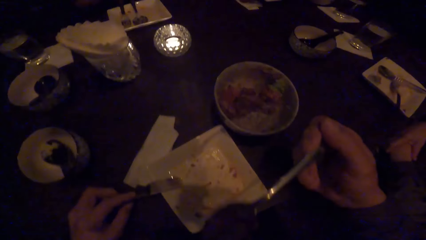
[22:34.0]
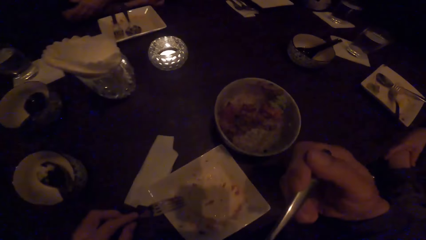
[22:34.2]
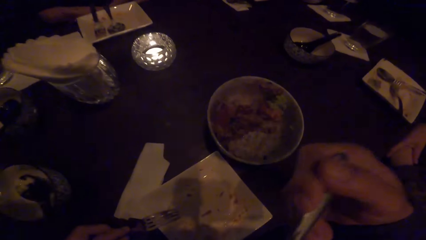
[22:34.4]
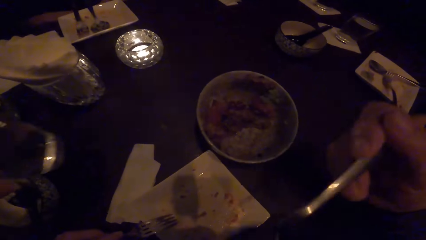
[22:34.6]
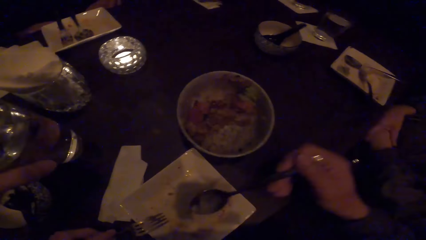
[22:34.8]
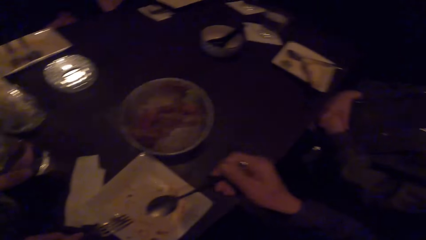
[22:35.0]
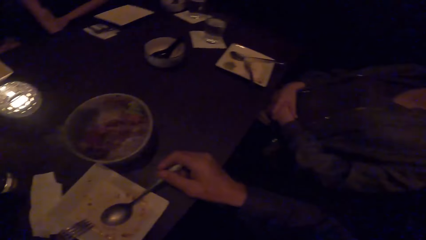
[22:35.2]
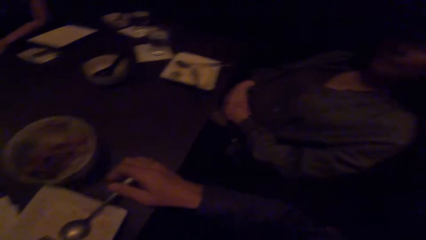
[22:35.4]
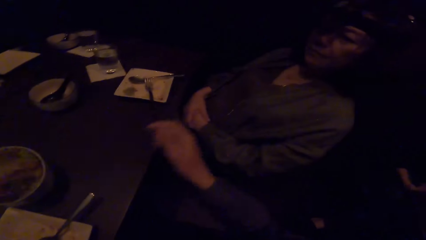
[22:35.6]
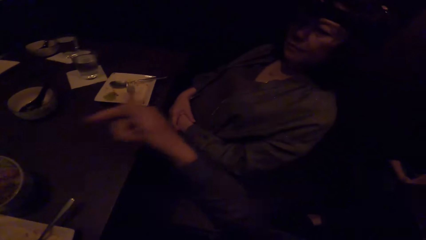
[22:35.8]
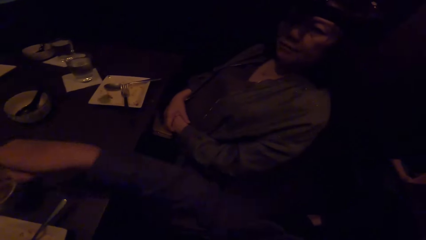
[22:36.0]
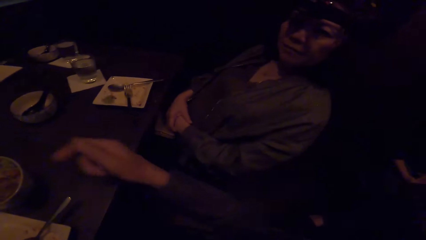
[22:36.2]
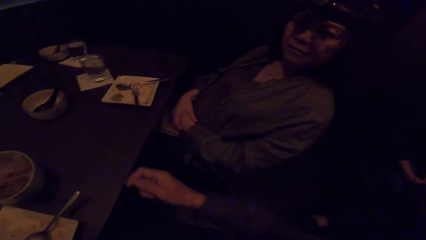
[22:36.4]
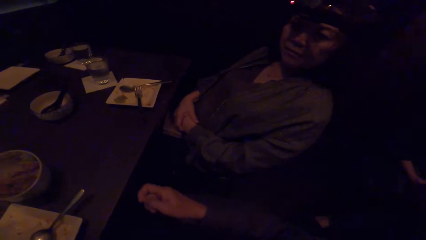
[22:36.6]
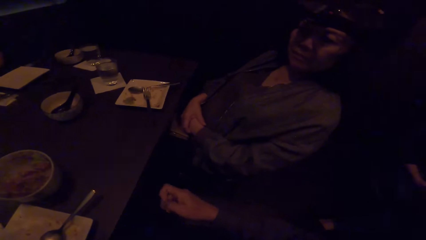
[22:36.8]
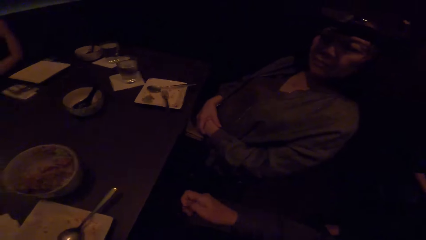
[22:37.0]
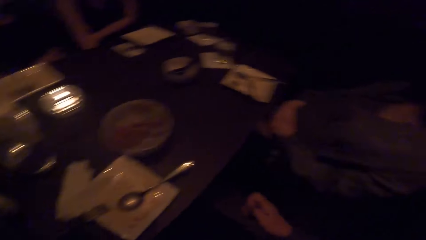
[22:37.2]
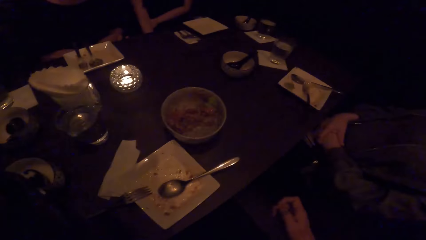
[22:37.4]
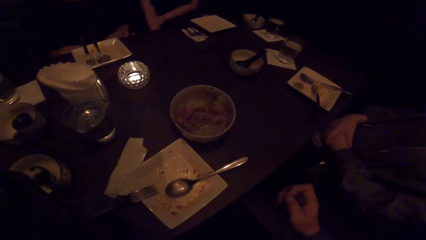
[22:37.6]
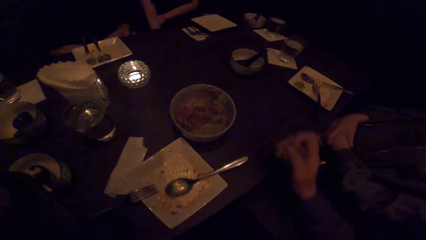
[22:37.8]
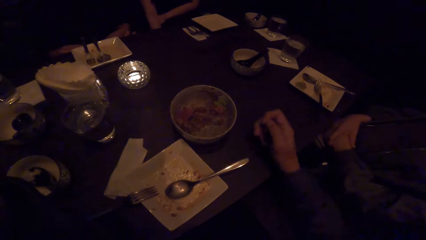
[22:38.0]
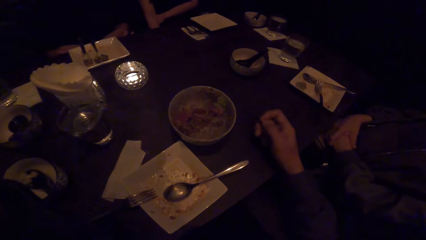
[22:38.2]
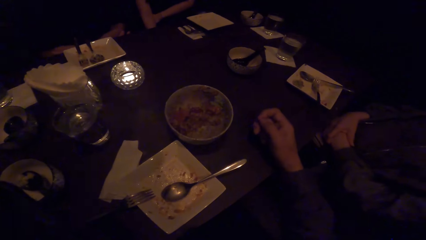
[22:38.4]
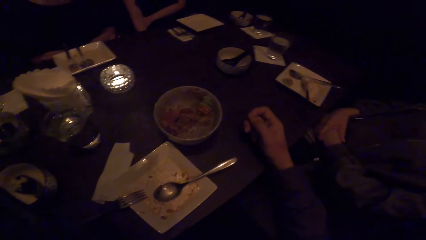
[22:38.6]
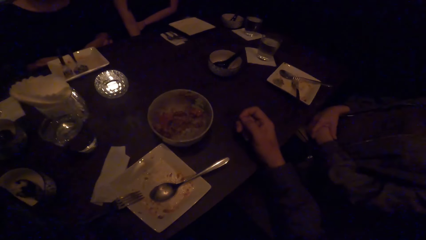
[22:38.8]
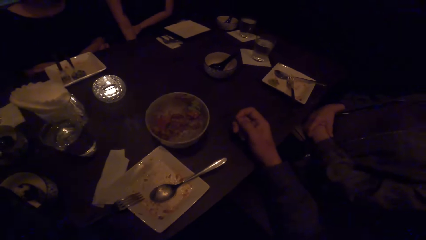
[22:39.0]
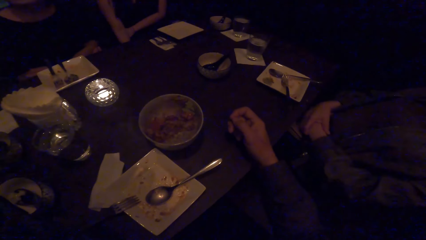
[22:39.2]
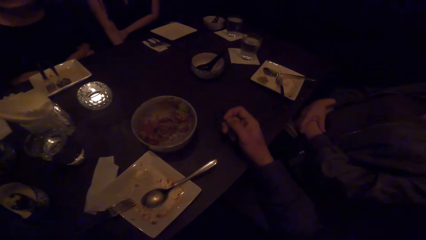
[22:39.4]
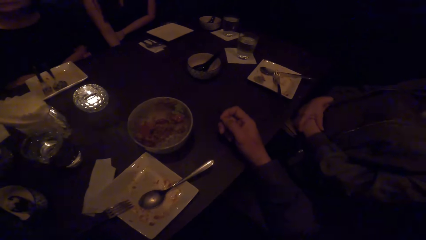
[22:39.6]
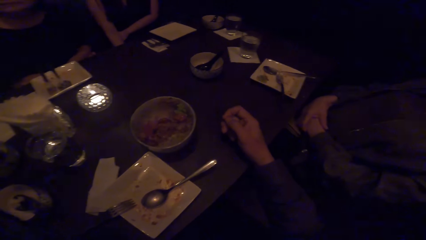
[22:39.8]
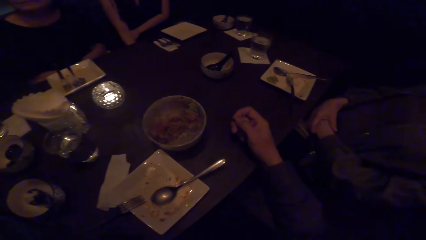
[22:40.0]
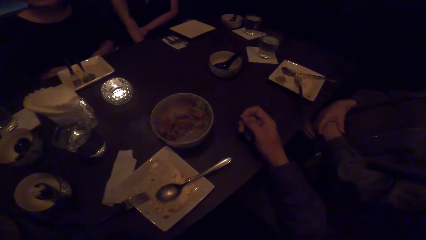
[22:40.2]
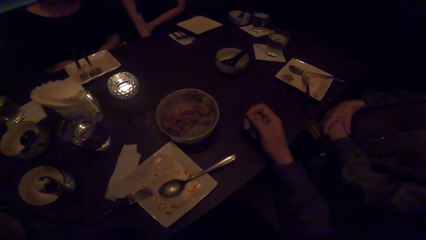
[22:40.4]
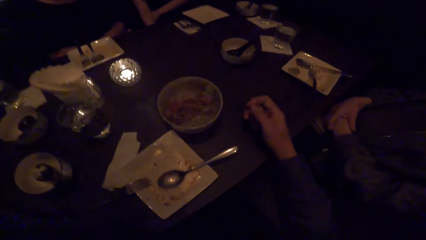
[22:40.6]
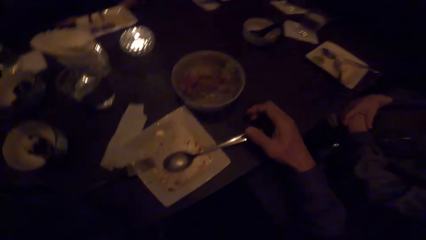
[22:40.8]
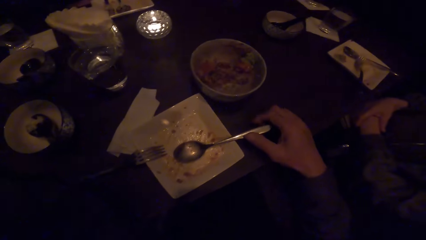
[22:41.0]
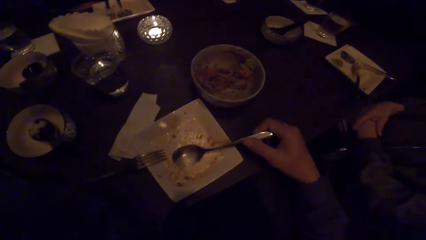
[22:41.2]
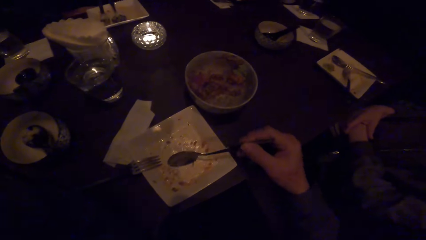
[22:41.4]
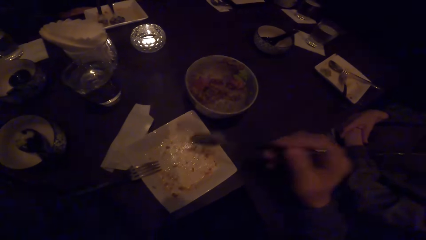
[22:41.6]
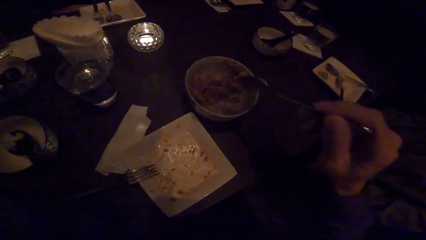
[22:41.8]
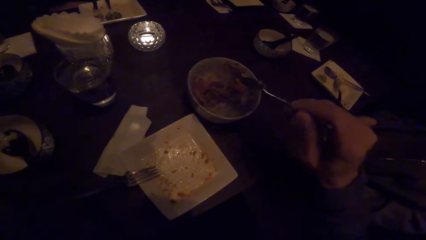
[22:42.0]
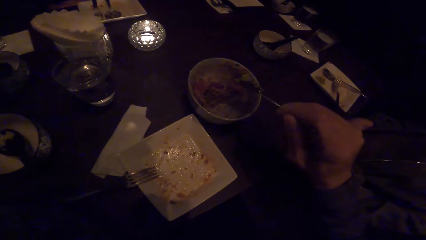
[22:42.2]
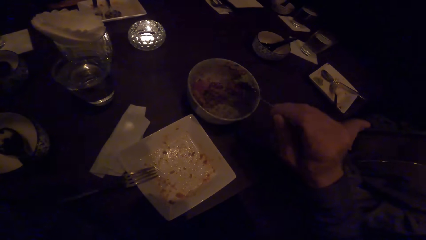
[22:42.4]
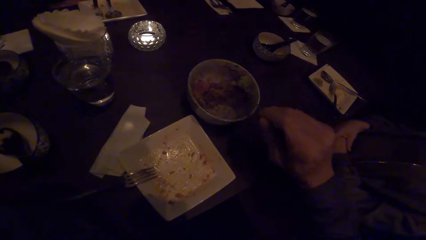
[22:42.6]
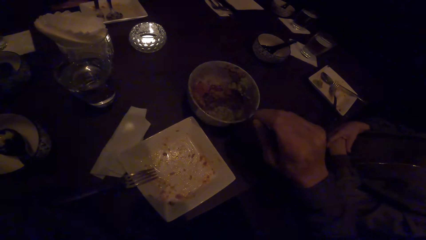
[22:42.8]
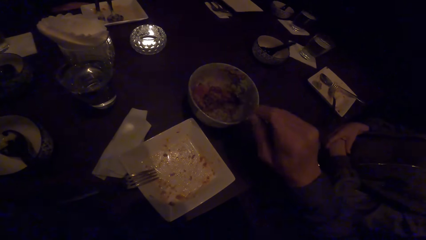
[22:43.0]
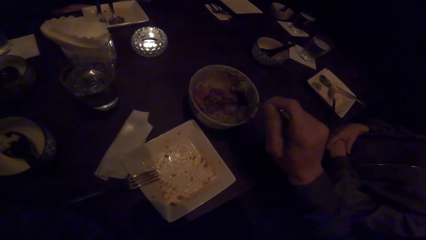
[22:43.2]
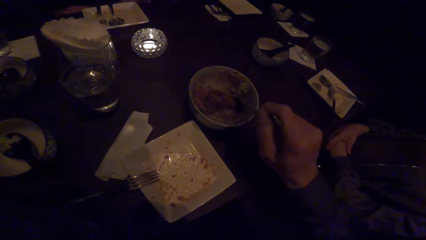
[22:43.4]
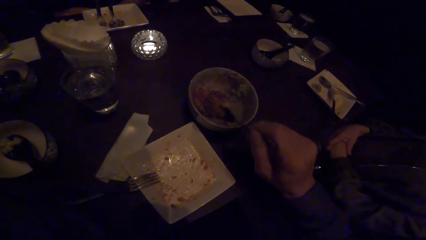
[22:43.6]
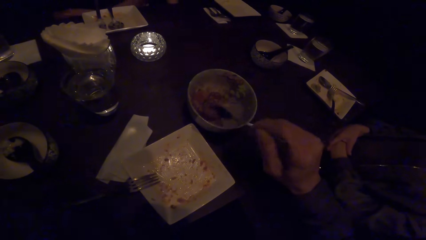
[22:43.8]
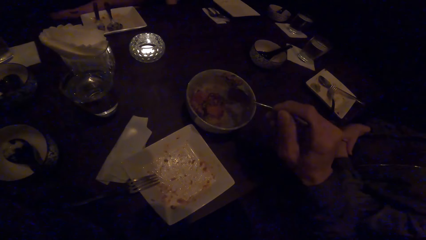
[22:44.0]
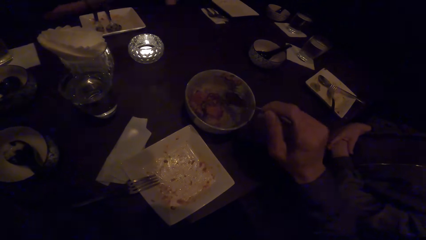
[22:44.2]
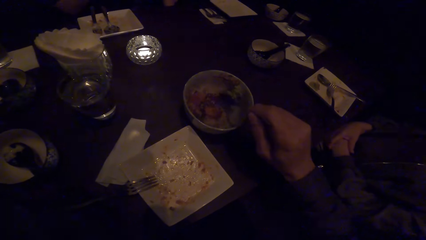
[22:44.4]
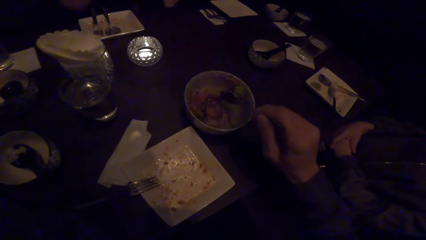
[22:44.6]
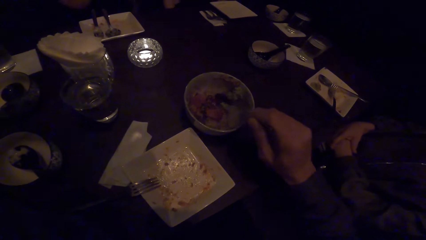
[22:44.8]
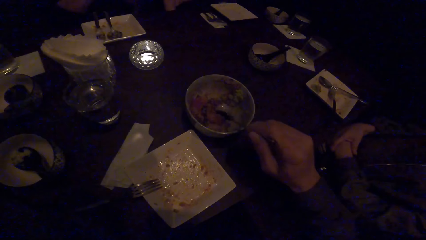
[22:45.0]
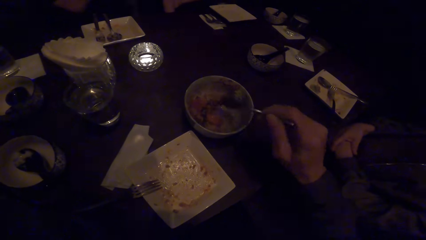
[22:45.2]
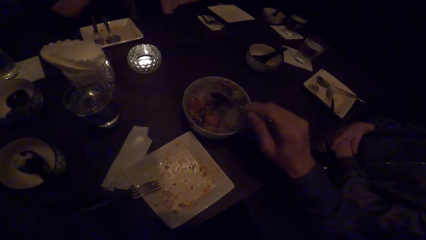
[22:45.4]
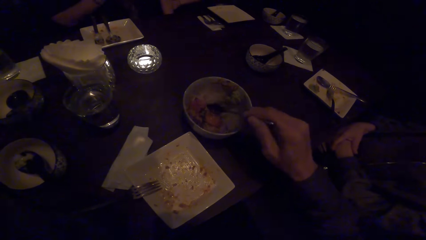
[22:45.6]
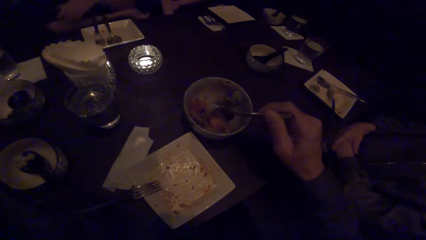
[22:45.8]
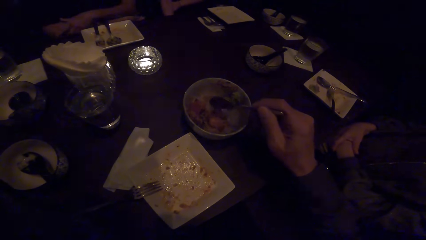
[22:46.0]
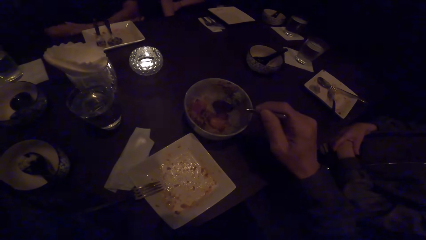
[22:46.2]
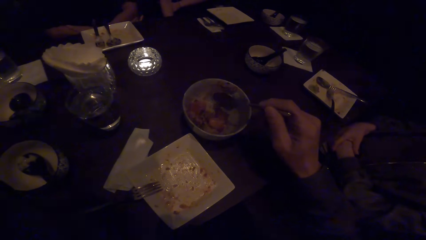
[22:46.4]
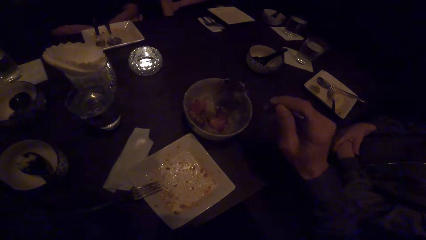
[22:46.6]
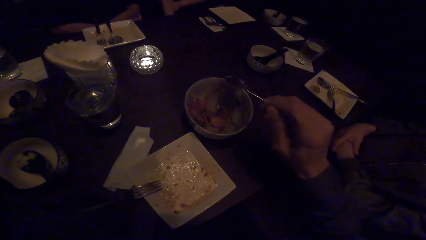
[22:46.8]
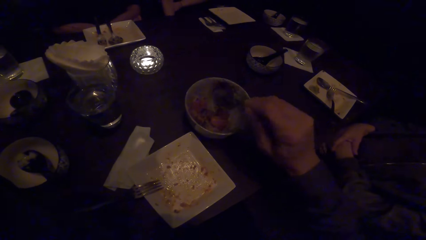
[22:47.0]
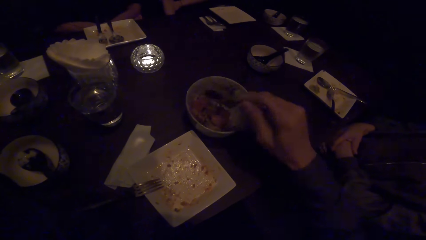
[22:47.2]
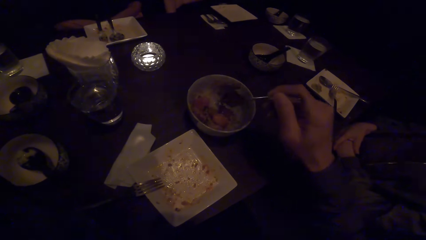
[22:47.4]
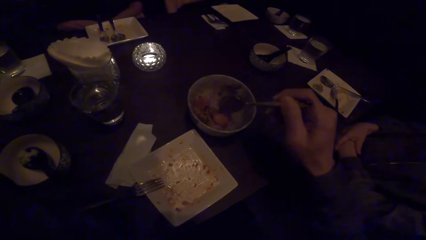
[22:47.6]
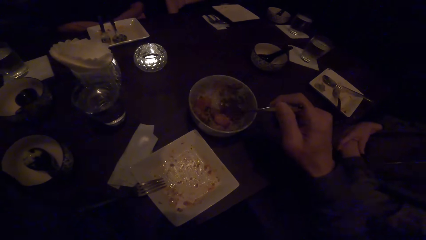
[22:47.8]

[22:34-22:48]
The camera wearer puts the food in the mouth. A man drops the glass of water. The camera wearer drops the spoon on the plate. He looks at a woman. The woman looks at the camera wearer. The camera wearer talks to the woman. He picks up the spoon with his right hand. He scoops the food with the spoon.

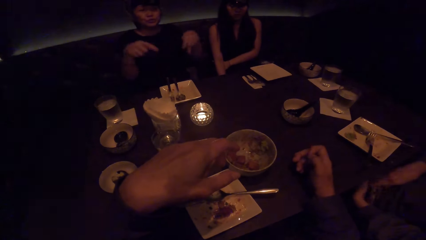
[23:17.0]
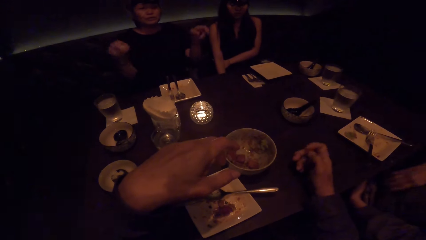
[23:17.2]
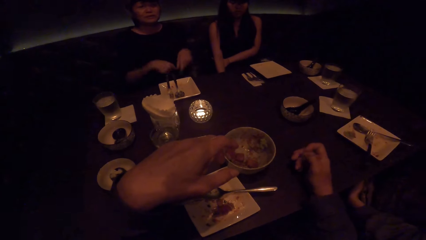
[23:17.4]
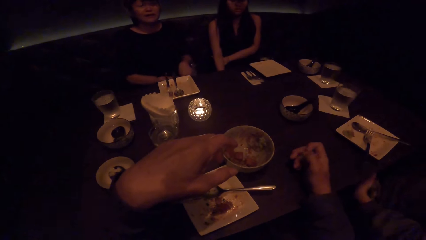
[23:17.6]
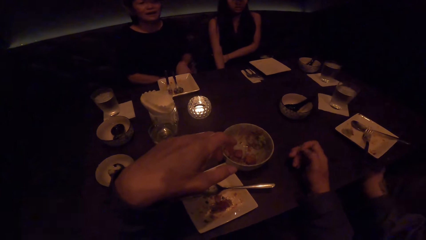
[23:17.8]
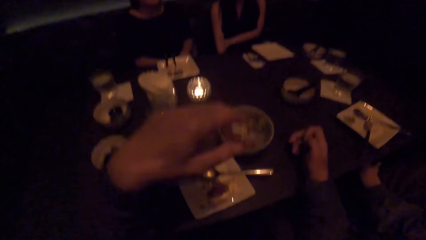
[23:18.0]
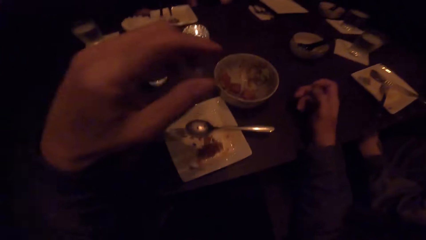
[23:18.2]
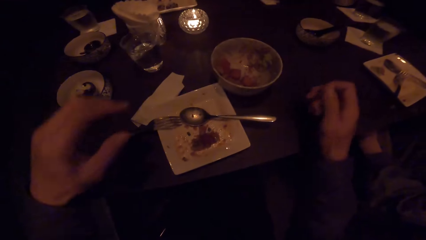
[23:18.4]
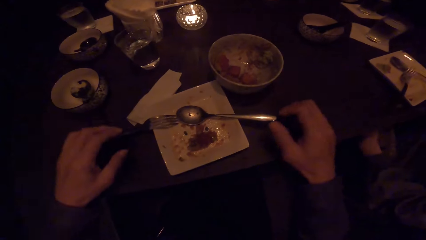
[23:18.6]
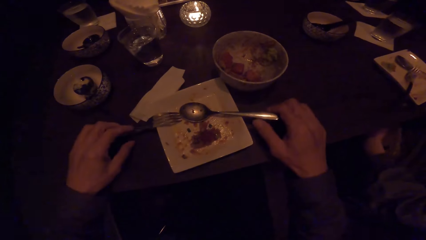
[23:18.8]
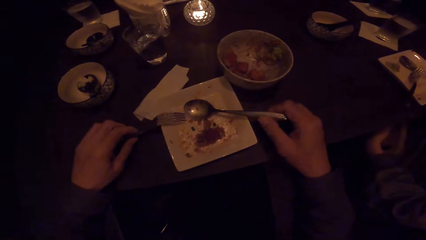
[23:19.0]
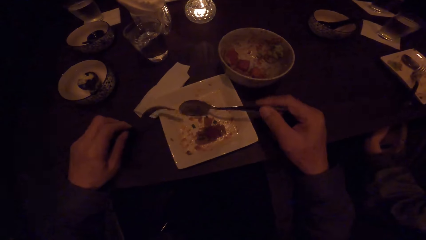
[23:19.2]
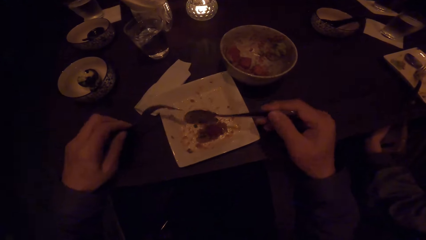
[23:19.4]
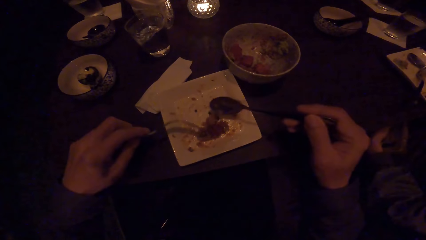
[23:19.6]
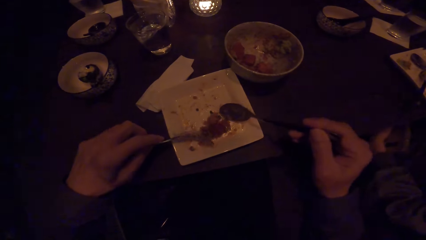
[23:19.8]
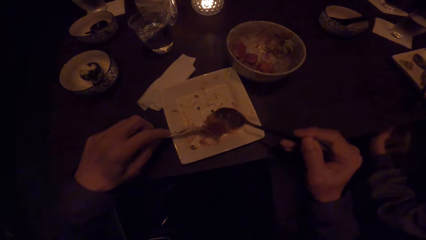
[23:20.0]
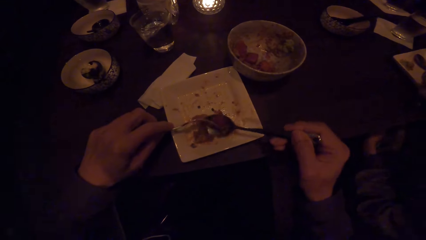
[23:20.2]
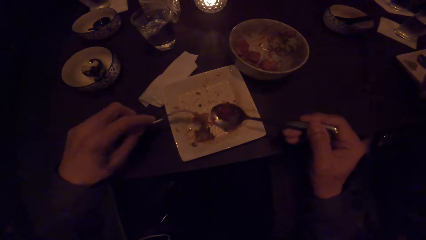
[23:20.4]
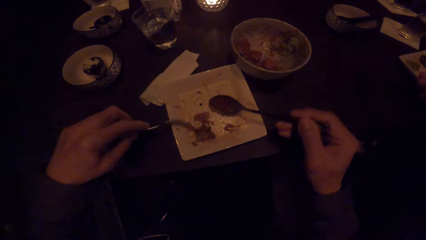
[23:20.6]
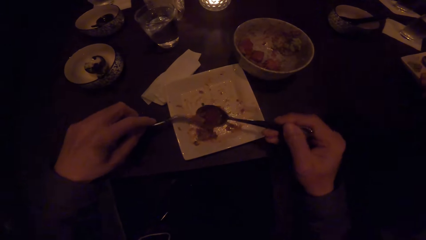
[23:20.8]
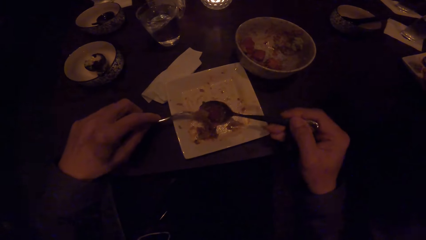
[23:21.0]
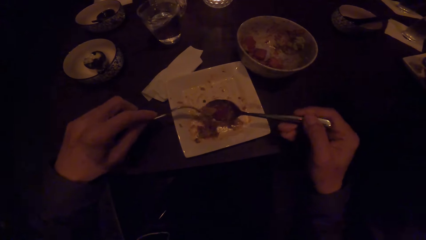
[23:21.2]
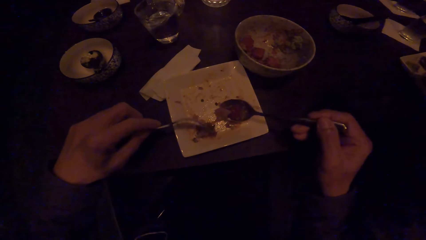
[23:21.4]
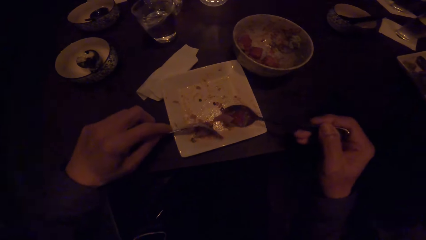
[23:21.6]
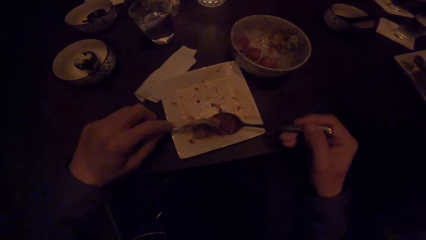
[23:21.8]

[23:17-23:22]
The camera wearer picks up the spoon and fork from the table with both hands. He eats food from the plate with the spoon and the fork in his hands. He scoops some food.
